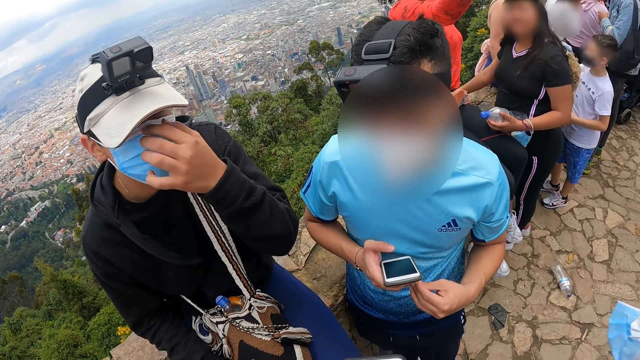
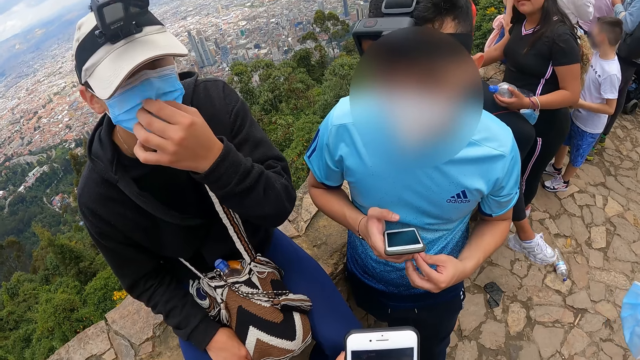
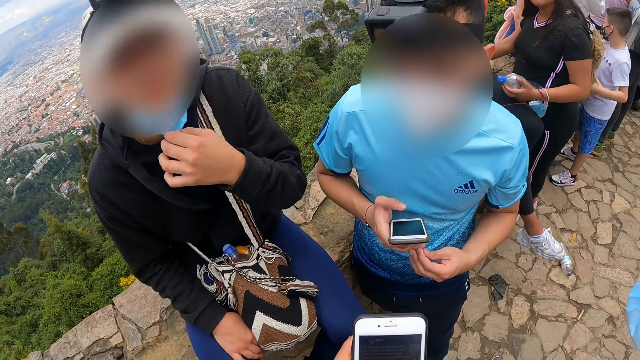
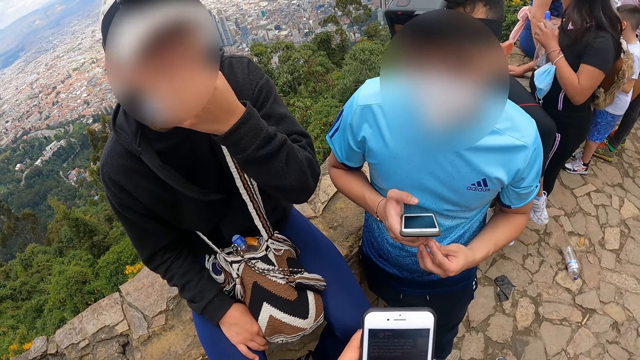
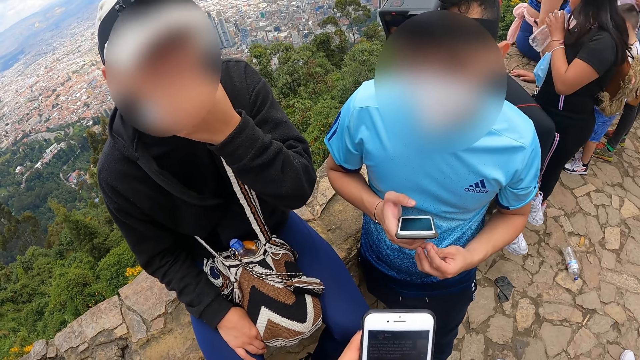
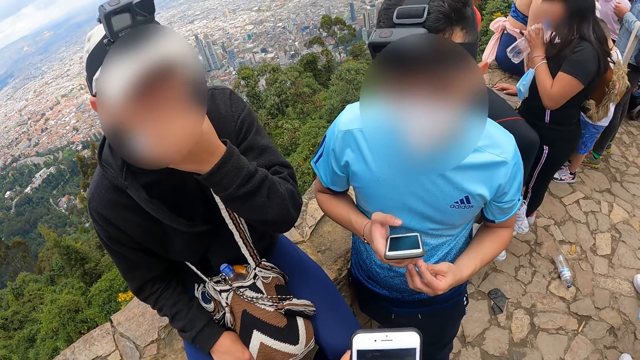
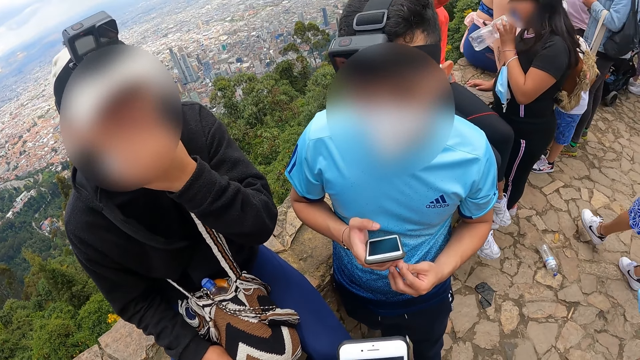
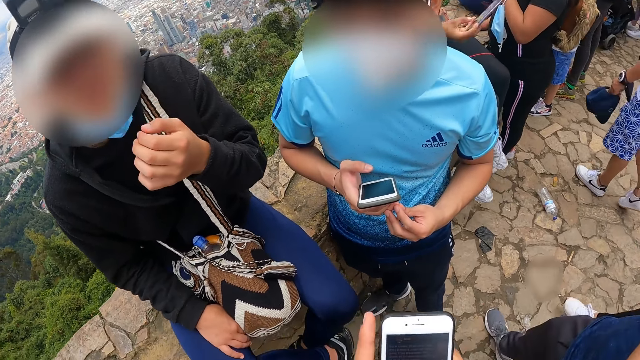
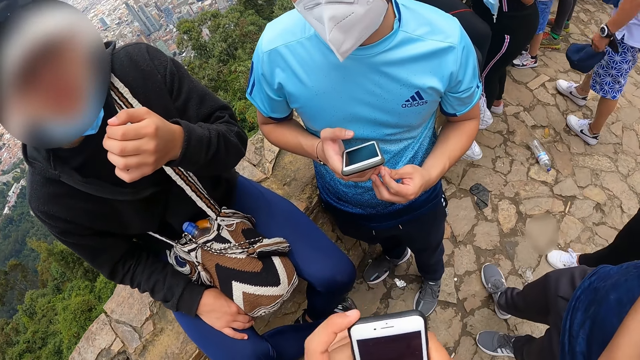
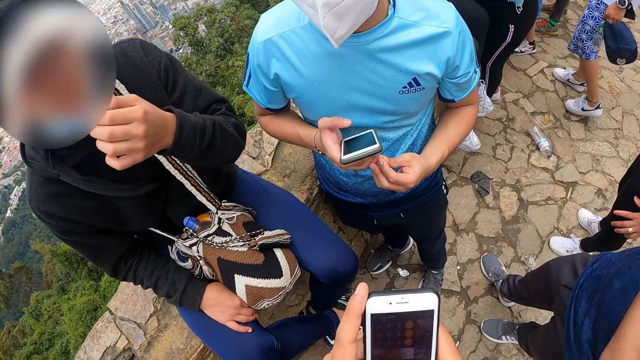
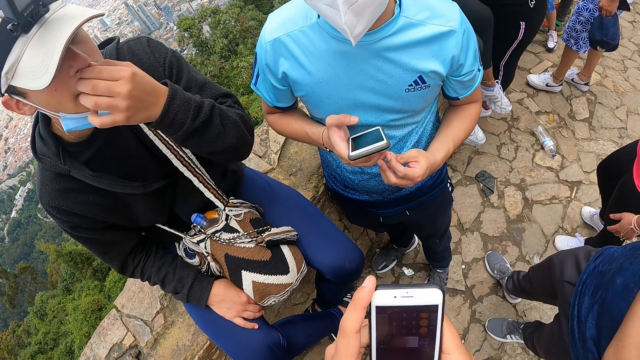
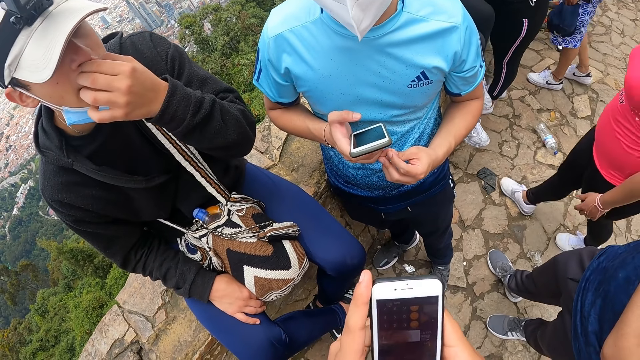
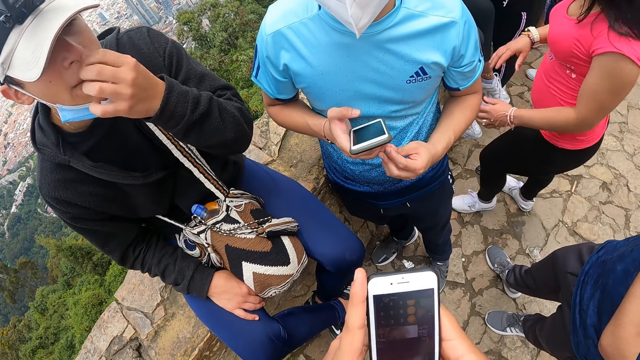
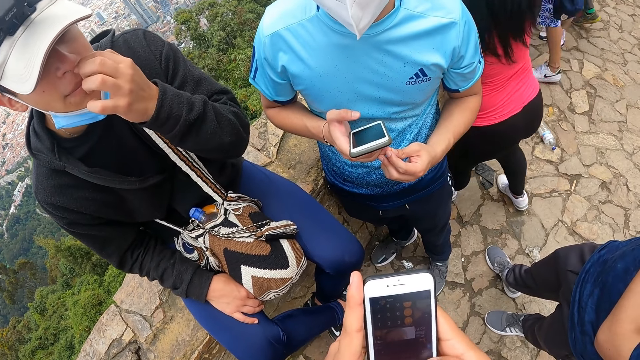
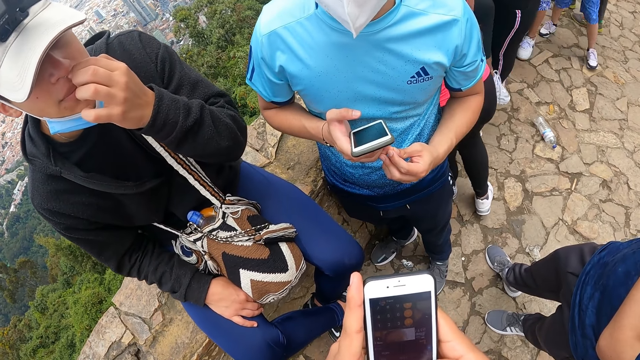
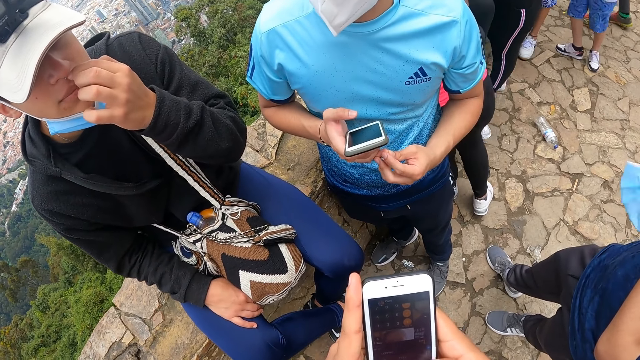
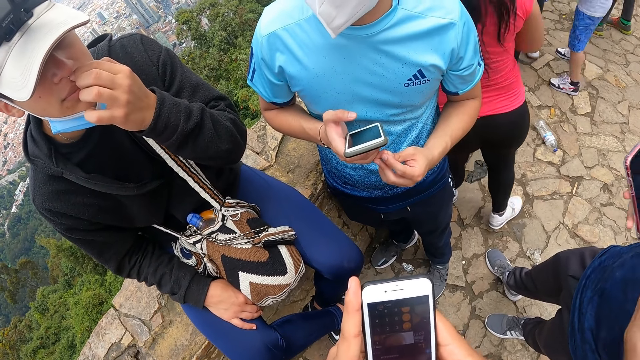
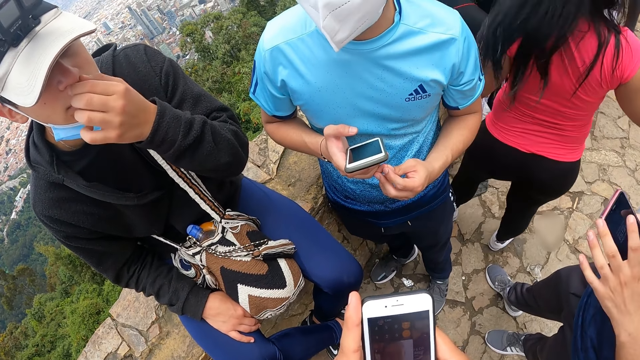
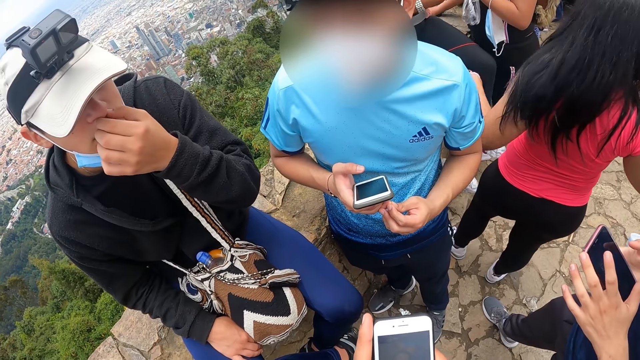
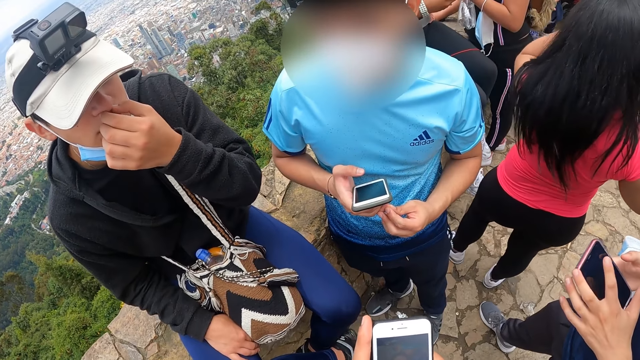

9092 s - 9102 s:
A man adjusts a nose ring in his nose with his left hand.

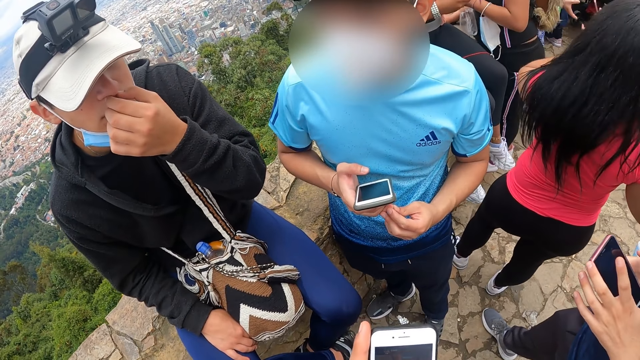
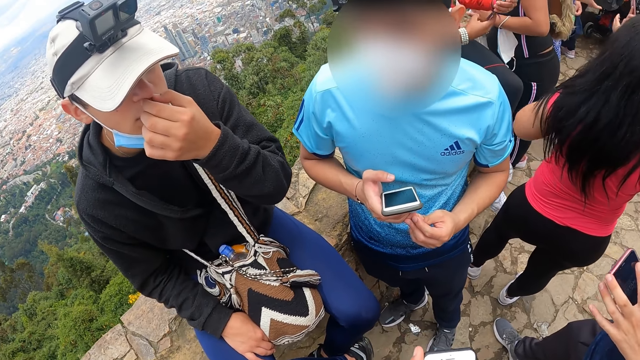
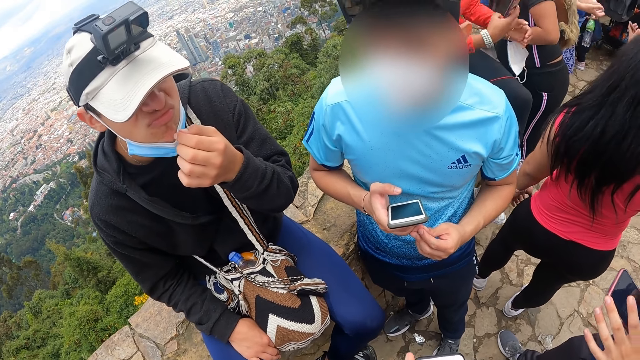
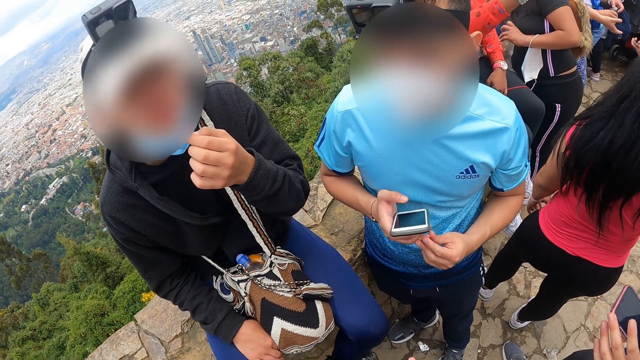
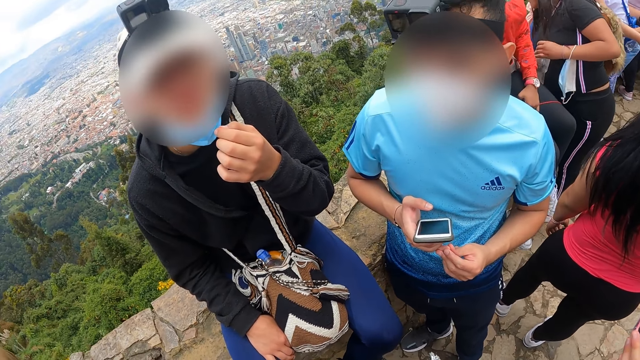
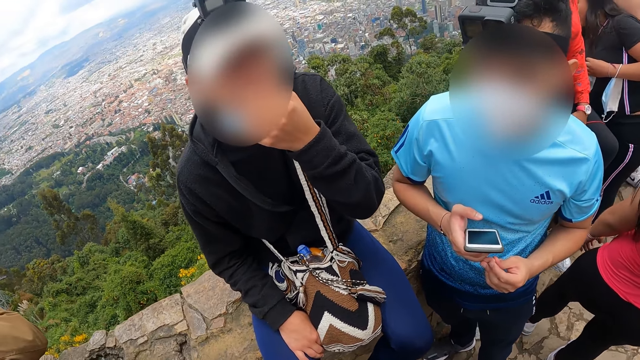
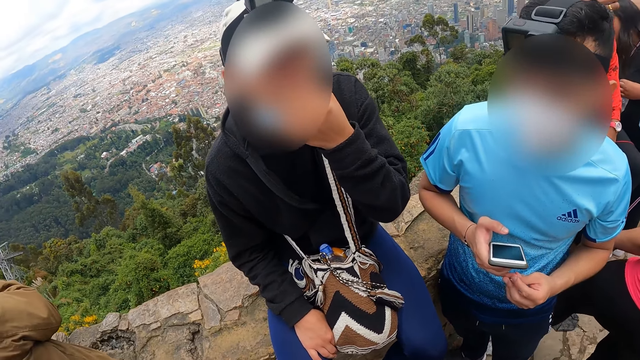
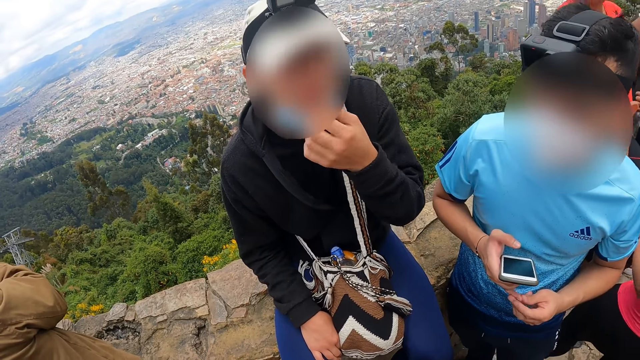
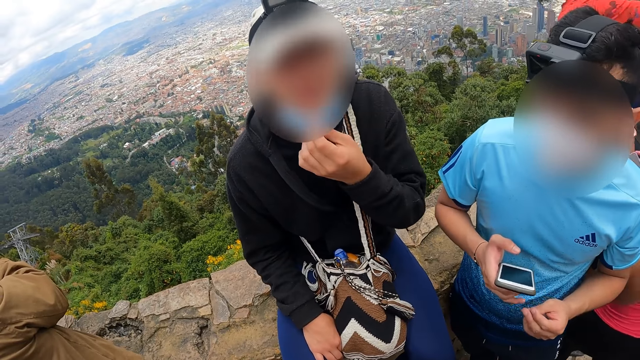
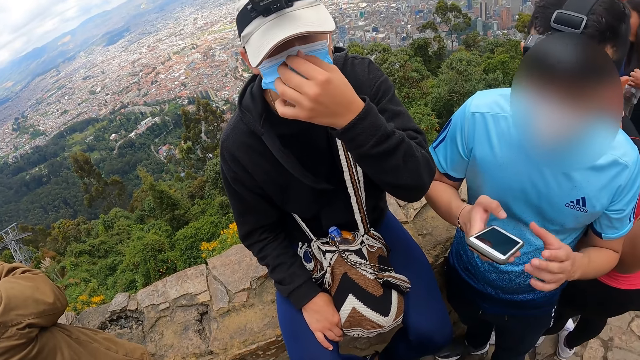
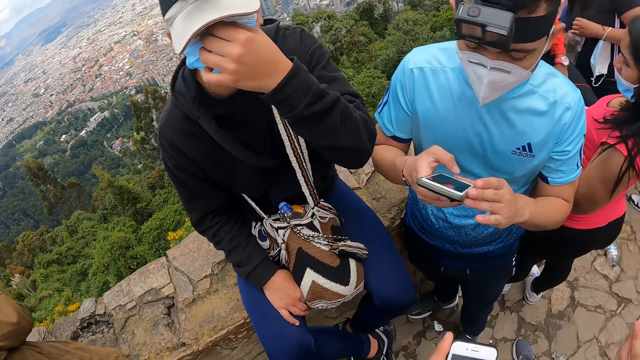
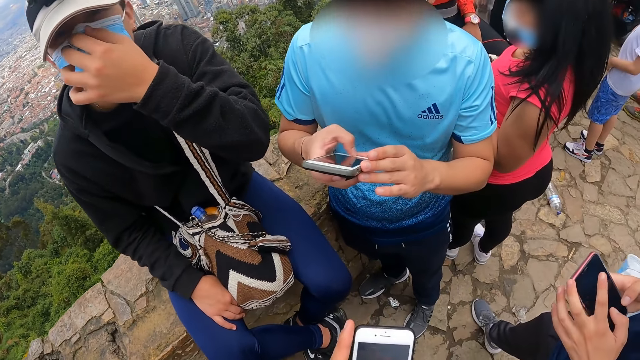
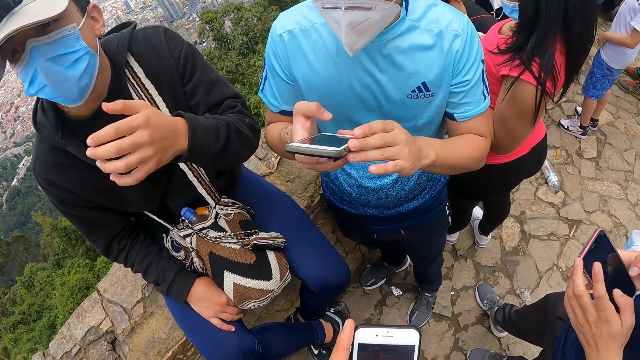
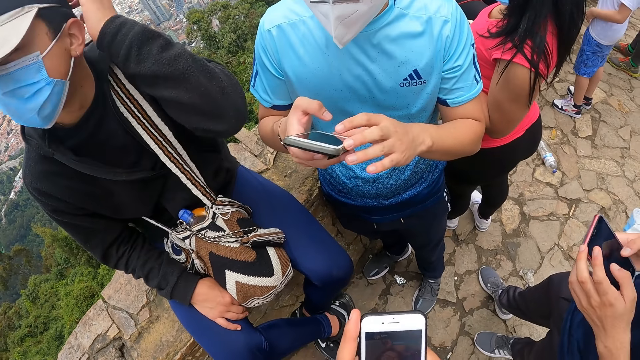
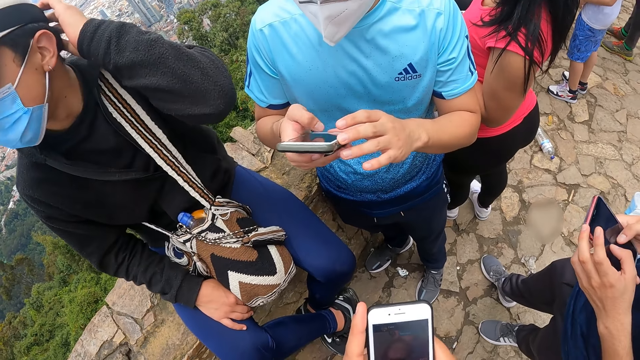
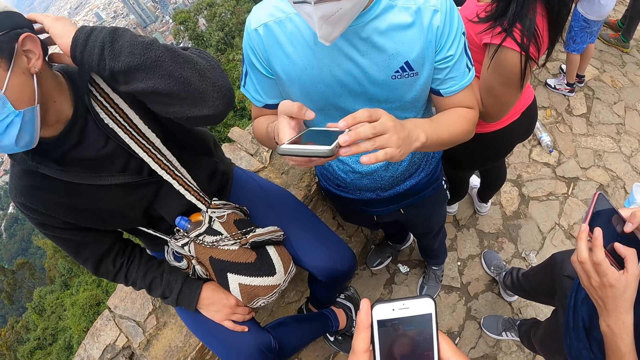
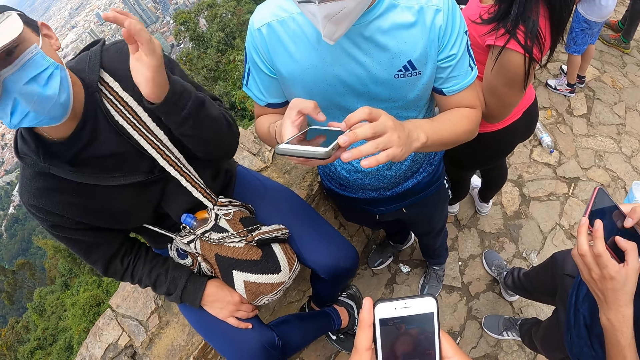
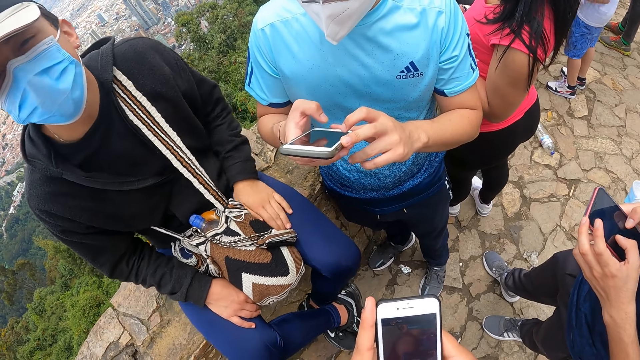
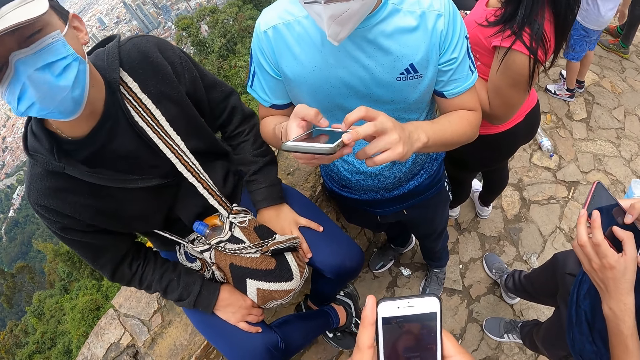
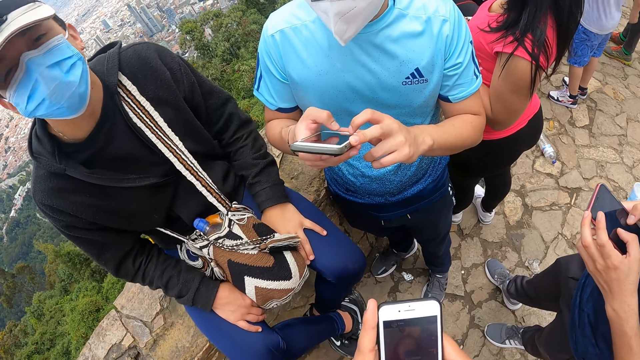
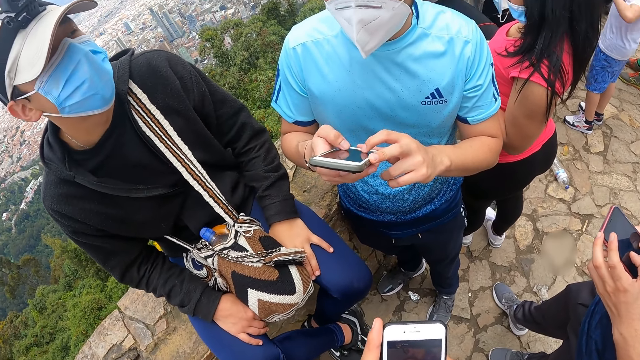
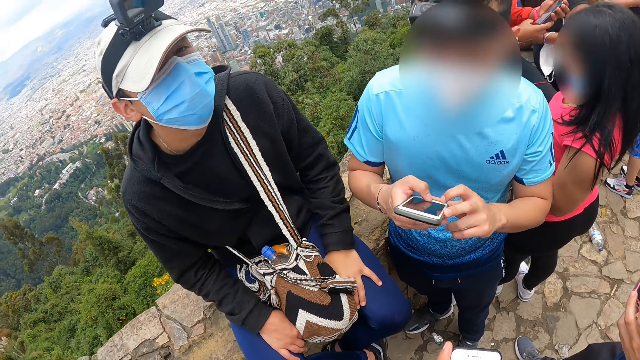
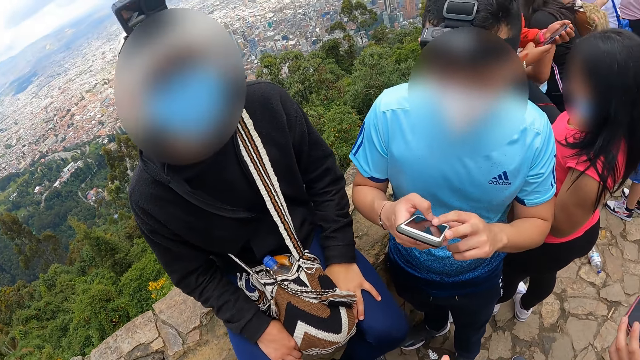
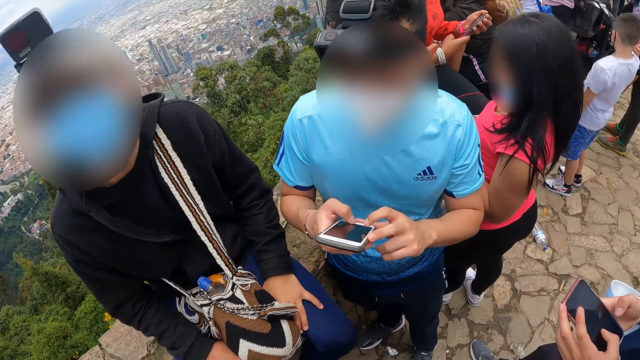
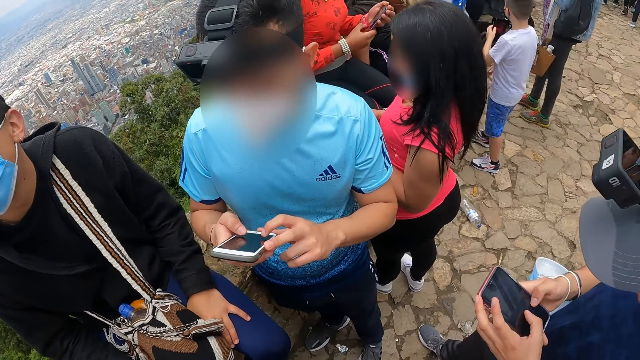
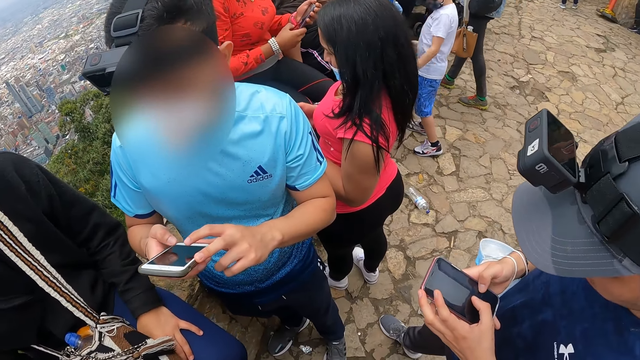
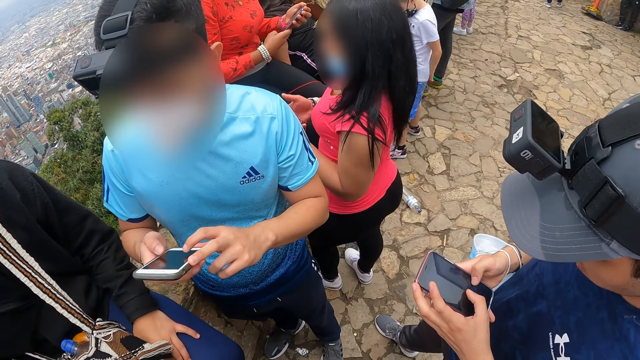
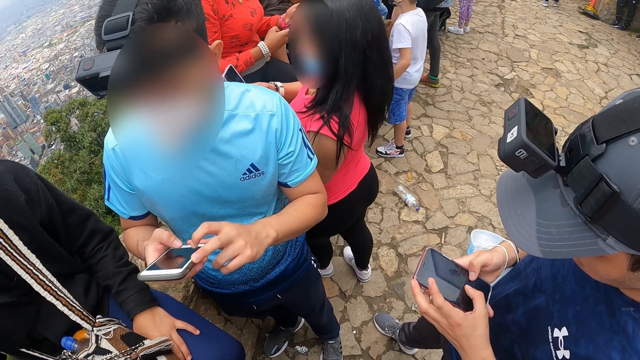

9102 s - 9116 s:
A man wears the nose mask with his left hand. The camera wearer operates the phone with both hands. Another man operates the phone with both hands. A third man operates the phone with both hands. The first man scratches his head with his left hand. The third man operates the phone with both hands.
